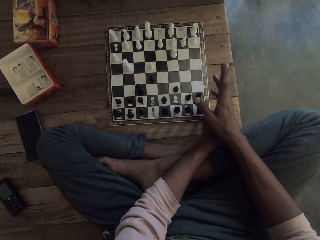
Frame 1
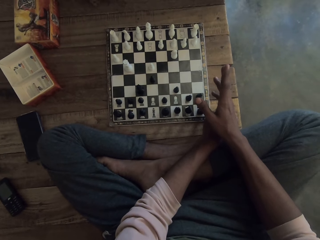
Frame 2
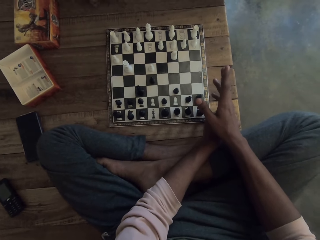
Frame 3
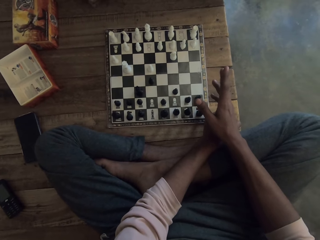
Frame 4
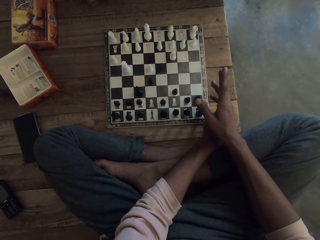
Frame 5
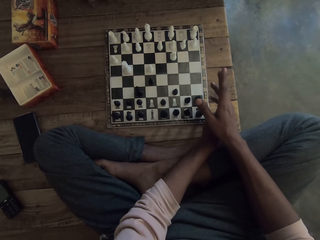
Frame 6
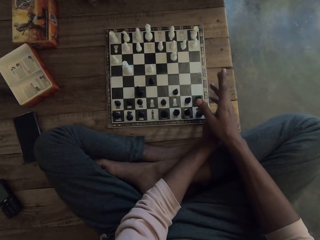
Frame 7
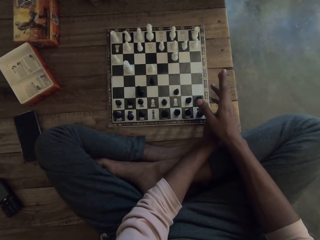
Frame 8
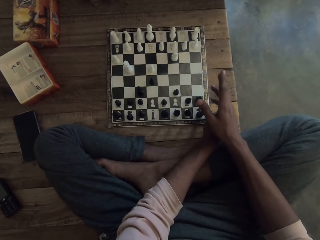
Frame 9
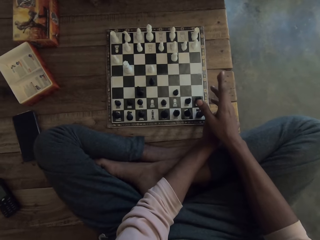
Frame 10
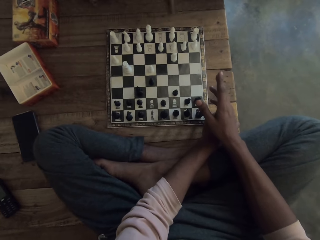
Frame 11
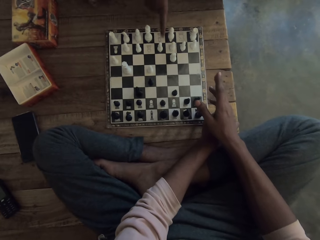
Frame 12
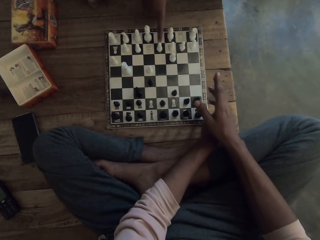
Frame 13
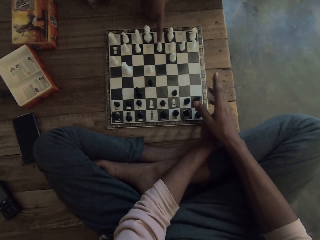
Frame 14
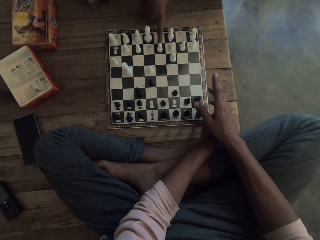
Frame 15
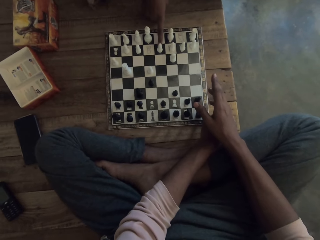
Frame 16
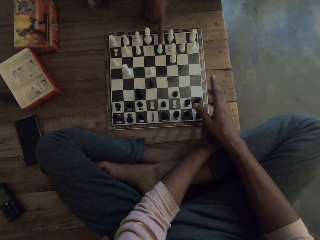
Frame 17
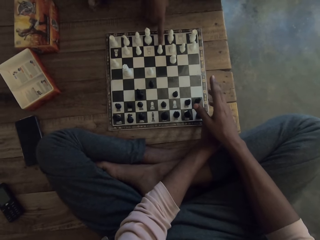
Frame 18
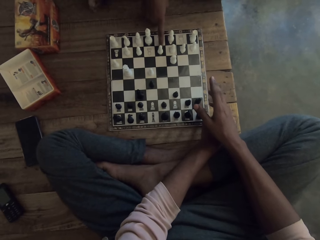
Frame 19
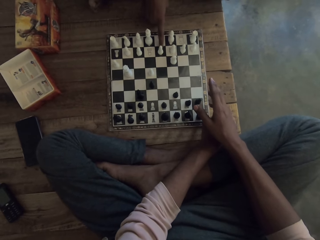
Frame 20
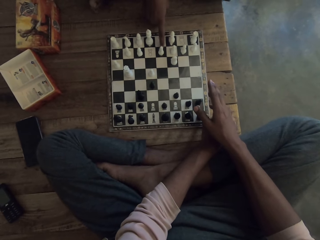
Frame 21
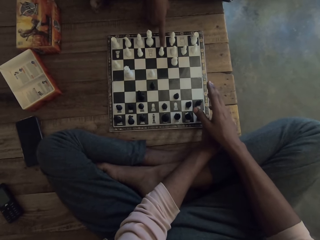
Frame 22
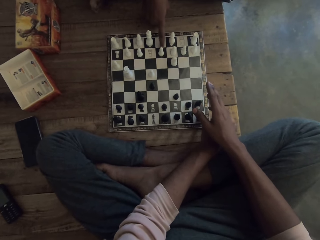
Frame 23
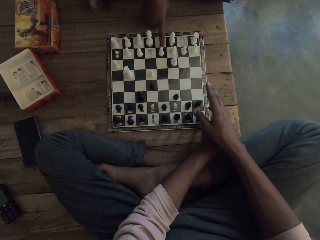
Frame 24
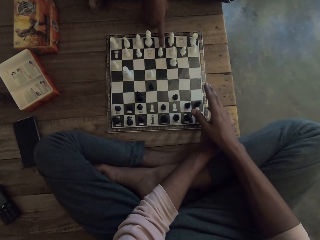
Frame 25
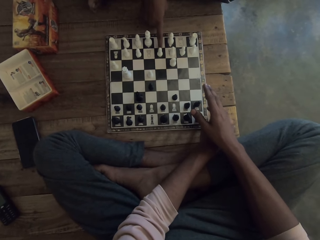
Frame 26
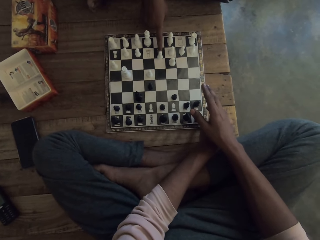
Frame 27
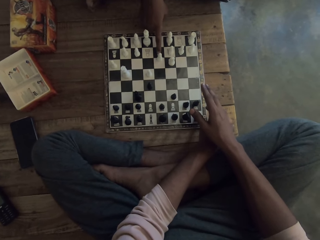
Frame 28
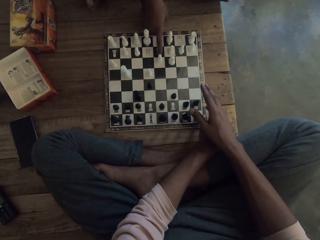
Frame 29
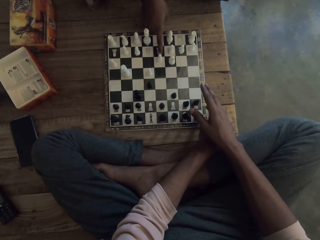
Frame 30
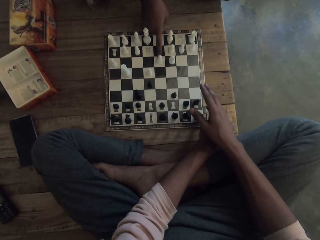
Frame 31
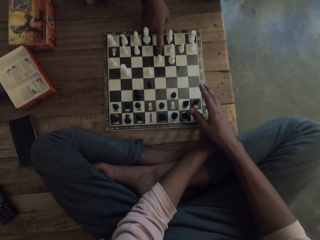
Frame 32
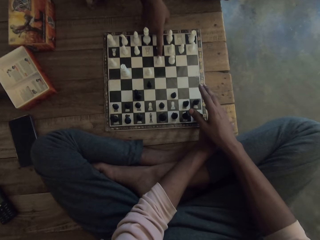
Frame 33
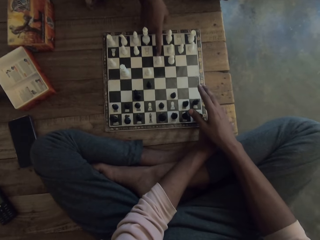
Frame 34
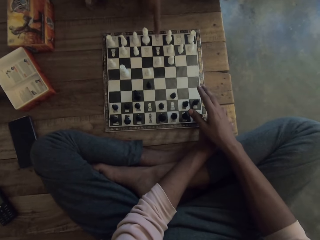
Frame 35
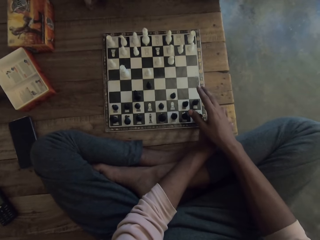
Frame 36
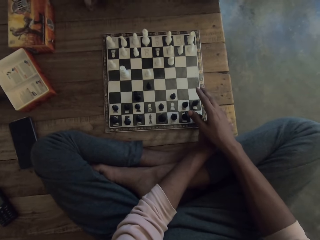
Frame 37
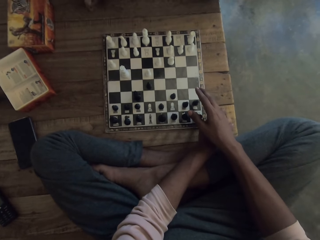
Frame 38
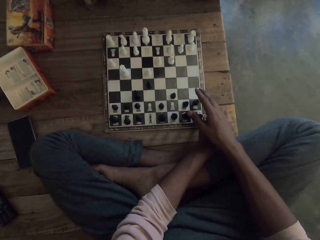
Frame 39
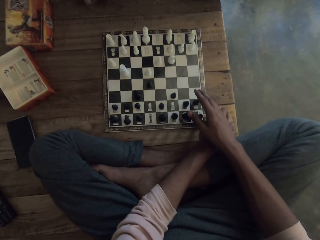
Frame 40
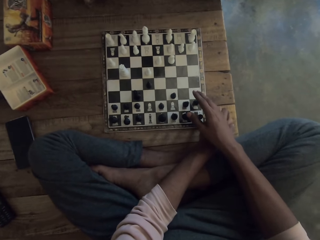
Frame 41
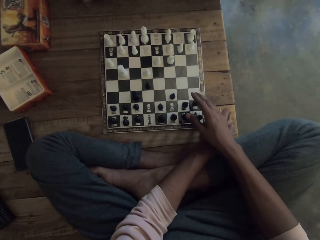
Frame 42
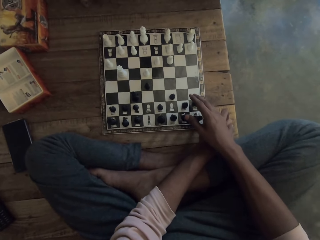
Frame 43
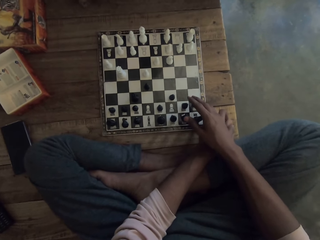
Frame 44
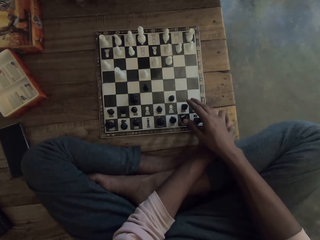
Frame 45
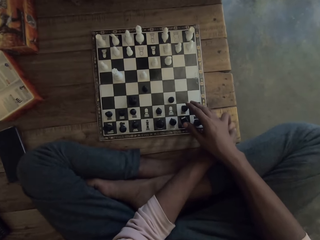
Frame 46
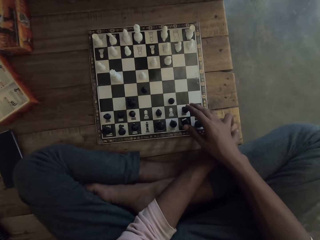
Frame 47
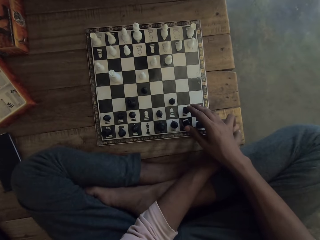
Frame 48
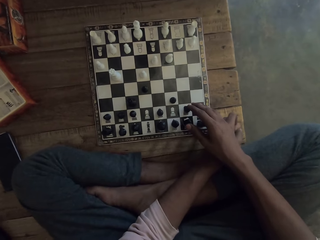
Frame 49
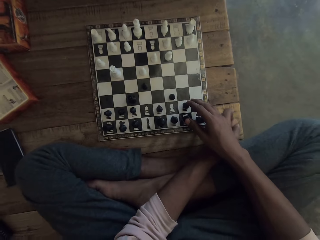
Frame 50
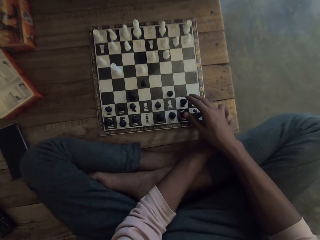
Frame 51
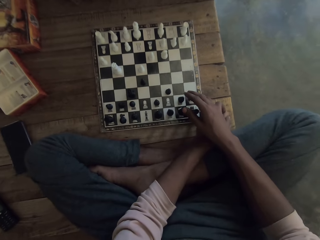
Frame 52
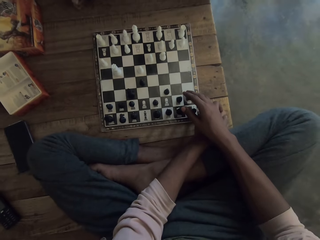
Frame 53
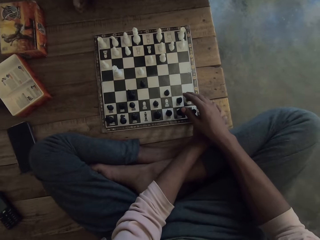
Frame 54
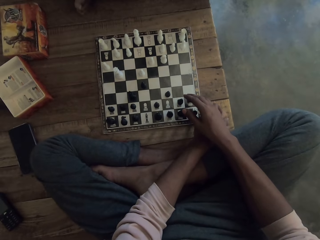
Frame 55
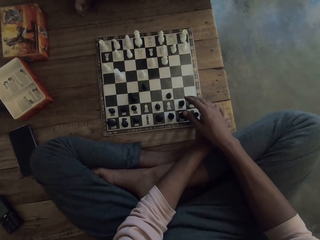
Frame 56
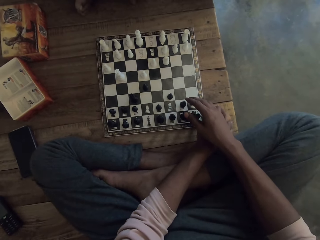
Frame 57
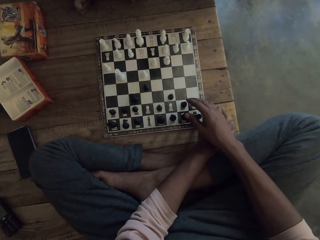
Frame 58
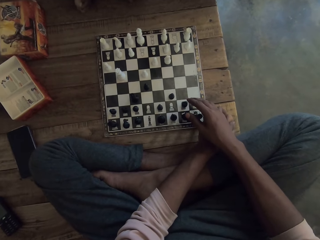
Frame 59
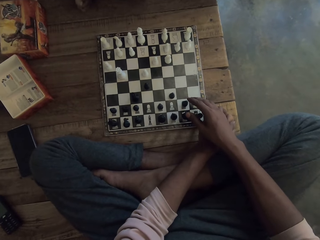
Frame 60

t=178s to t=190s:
A man talks to the camera wearer. The man places his finger on the piece. The man plays a chess game. The man pushes the piece forwards with his finger and moves his finger towards him. The camera wearer stares at the chessboard.

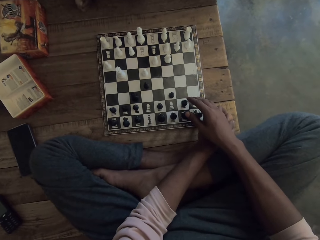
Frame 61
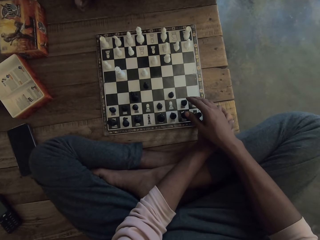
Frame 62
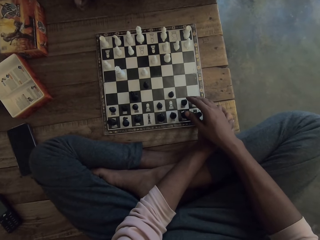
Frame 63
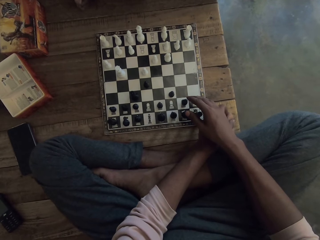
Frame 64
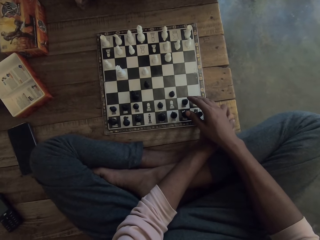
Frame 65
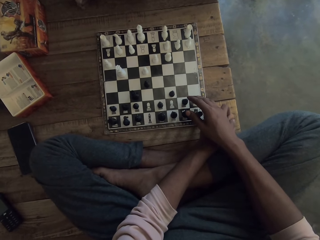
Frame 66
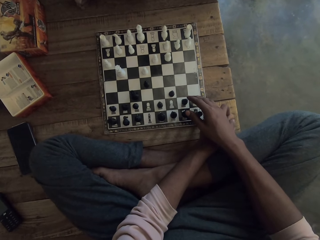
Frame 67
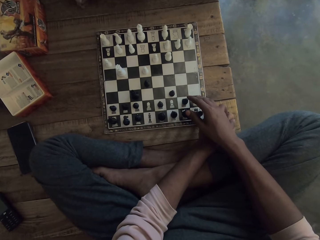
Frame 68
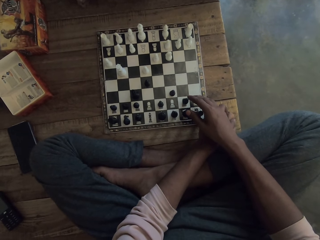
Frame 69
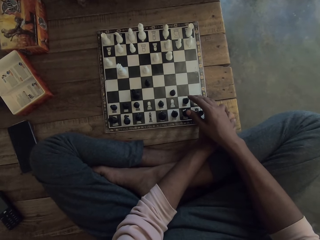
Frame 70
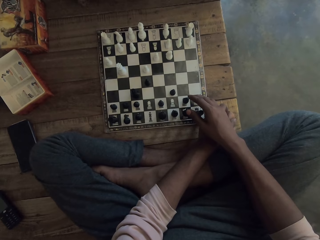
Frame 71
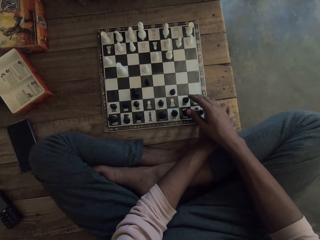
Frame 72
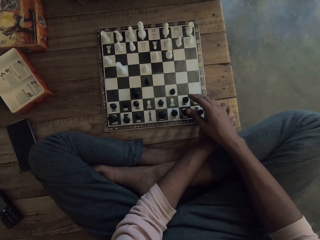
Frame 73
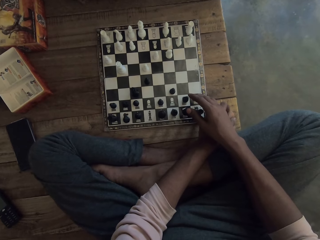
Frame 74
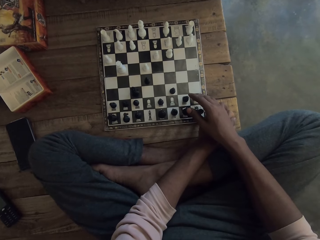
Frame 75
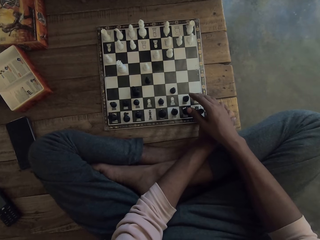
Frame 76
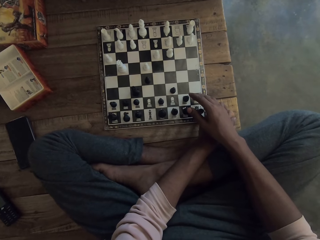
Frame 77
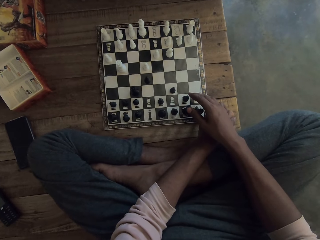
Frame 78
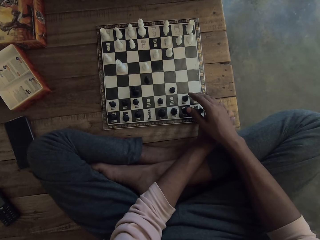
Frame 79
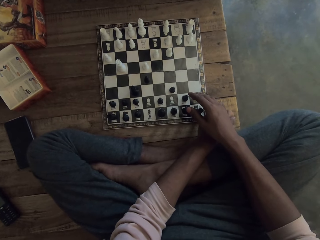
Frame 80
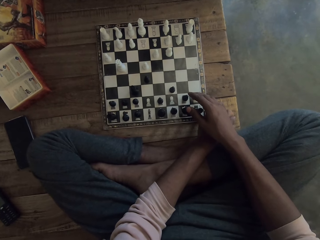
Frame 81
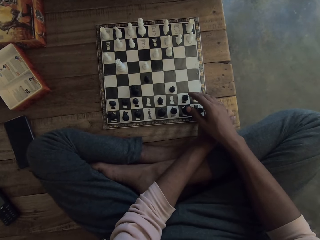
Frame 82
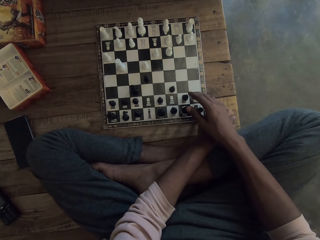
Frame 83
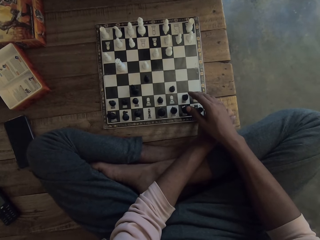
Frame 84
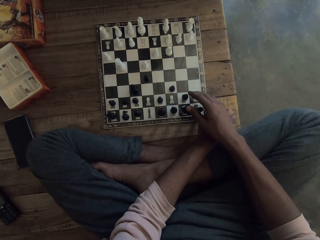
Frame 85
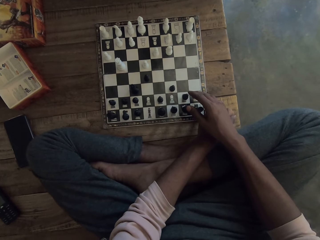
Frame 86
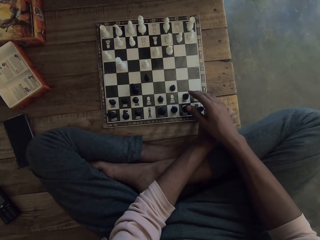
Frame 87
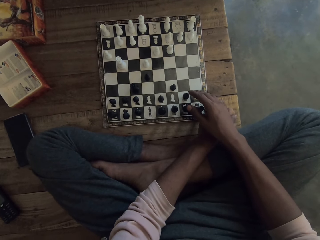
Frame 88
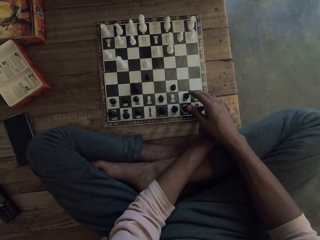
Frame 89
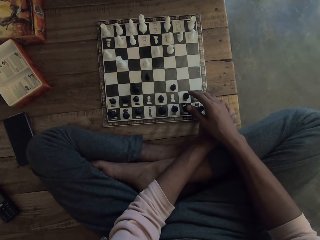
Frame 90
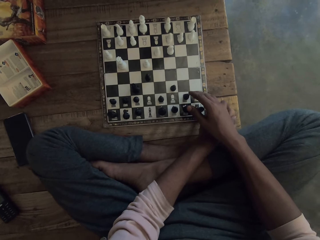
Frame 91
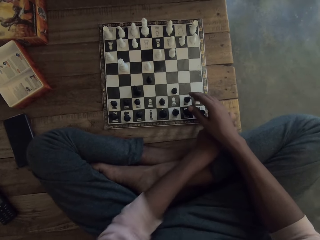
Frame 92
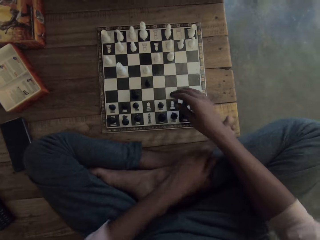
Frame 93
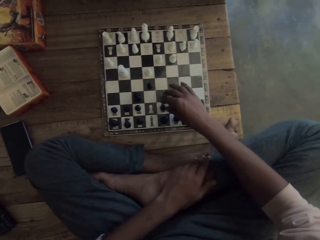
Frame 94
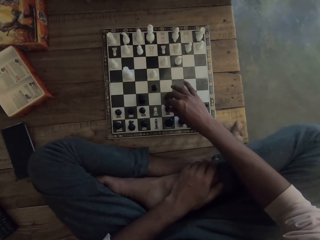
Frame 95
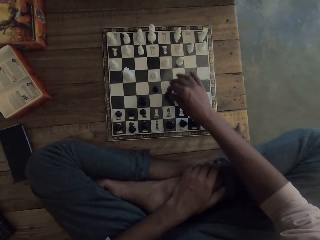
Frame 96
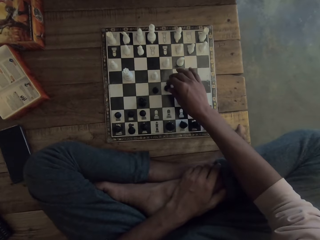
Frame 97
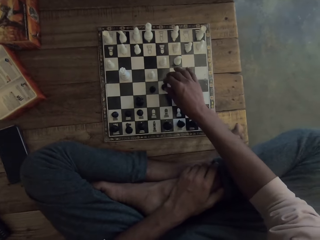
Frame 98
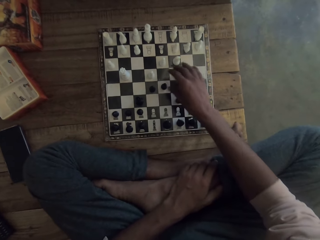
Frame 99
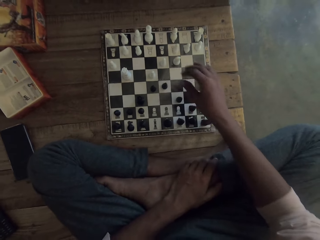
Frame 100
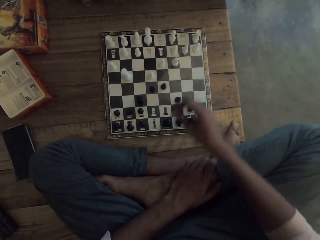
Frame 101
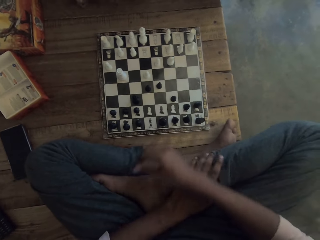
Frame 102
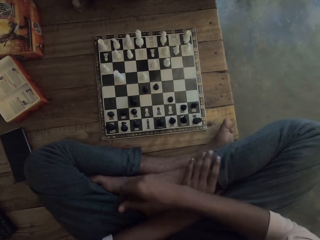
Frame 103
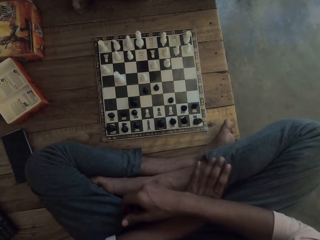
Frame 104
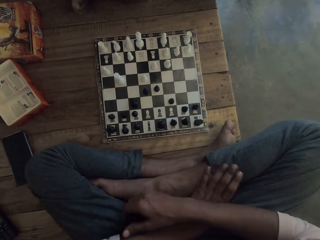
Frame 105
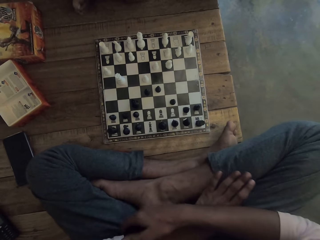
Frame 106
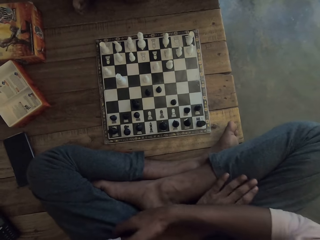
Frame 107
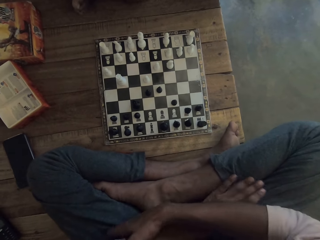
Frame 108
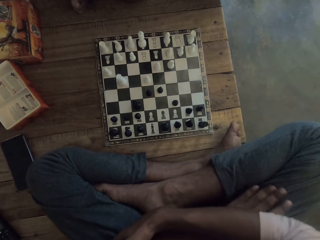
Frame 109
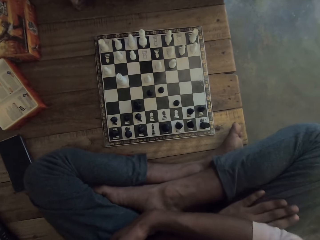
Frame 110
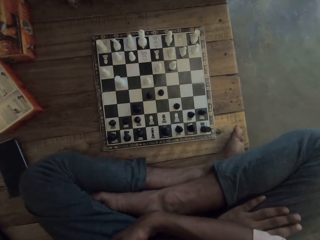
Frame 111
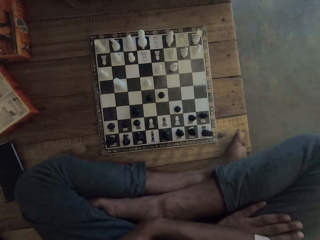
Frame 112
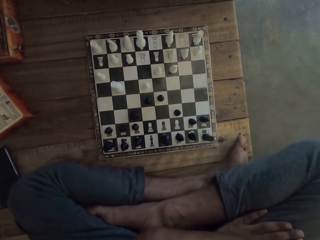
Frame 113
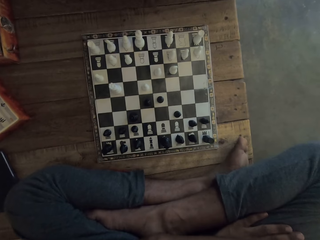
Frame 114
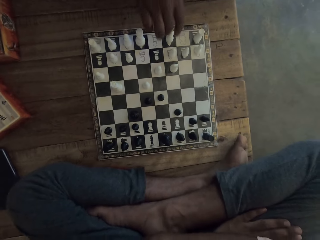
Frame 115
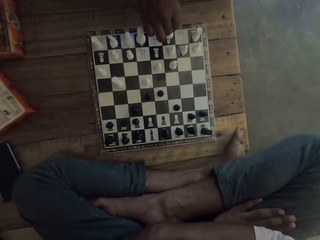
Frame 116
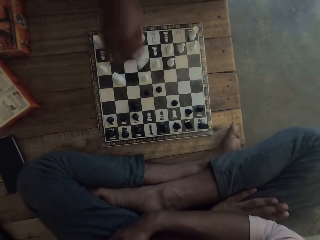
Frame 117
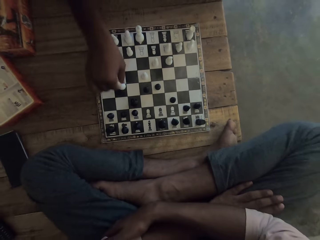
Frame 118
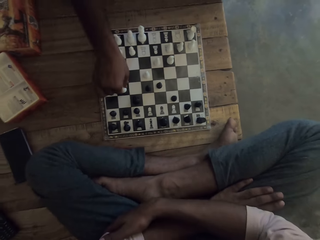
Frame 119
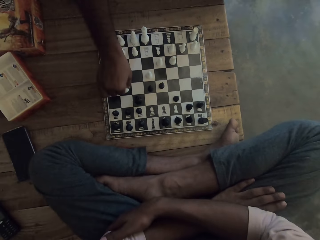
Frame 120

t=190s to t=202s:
The camera wearer moves the piece forwards with his hand. He plays a chess game. He sings a song. He lets go of the piece. He moves his hand towards himself. He talks to a man. The man pushes the piece forwards. The man plays a chess game.
